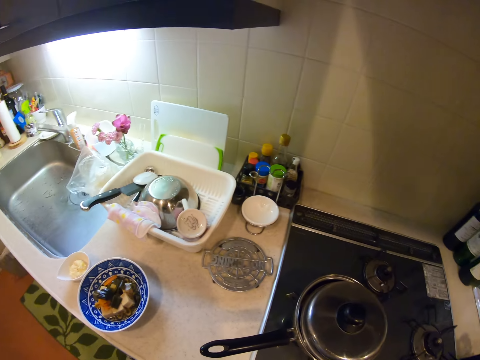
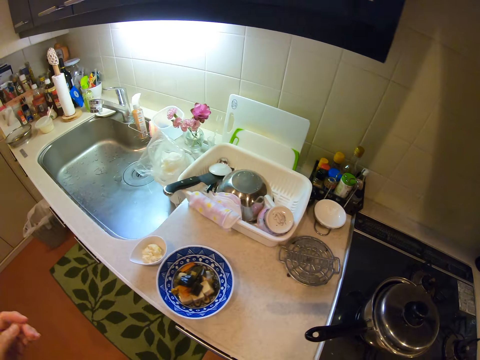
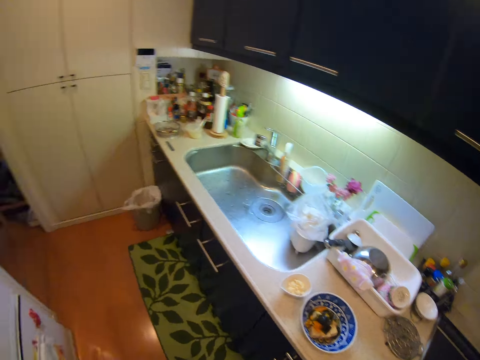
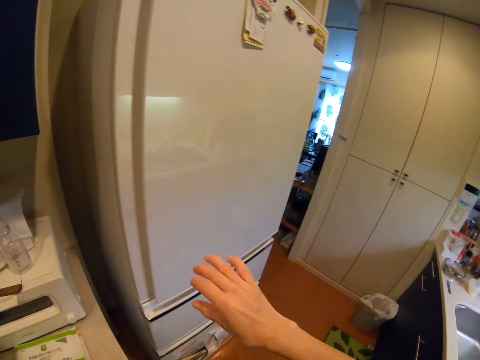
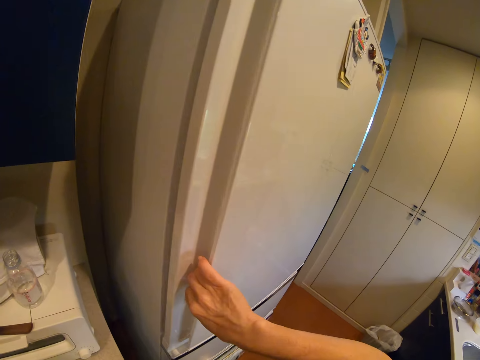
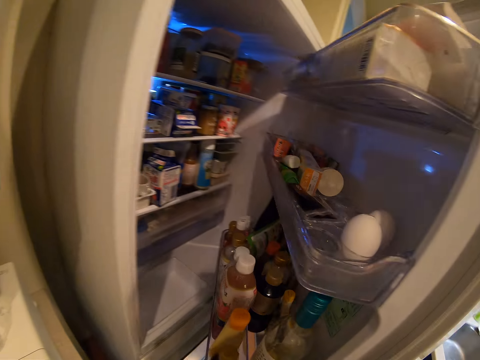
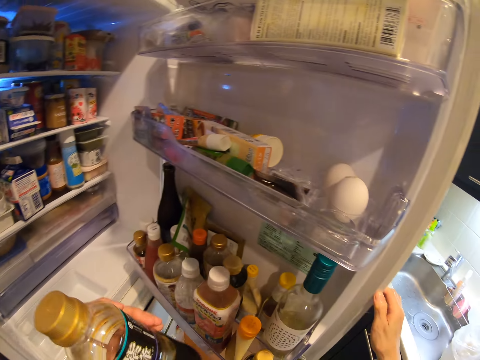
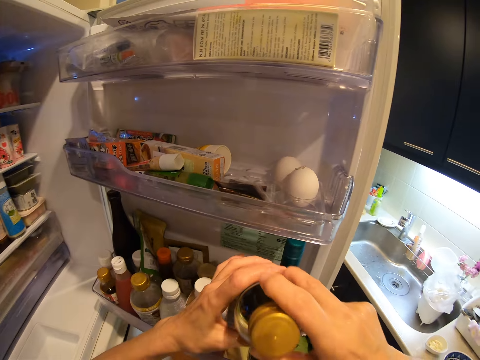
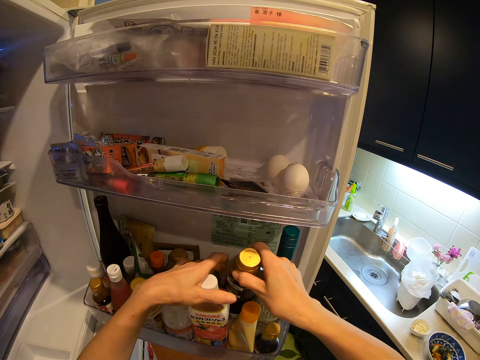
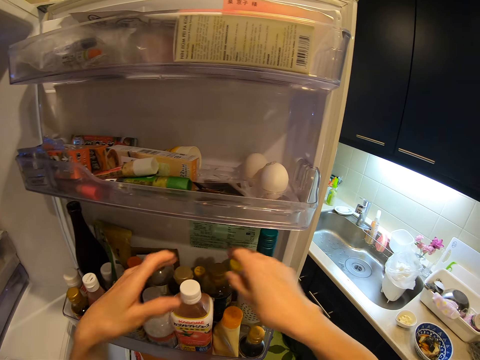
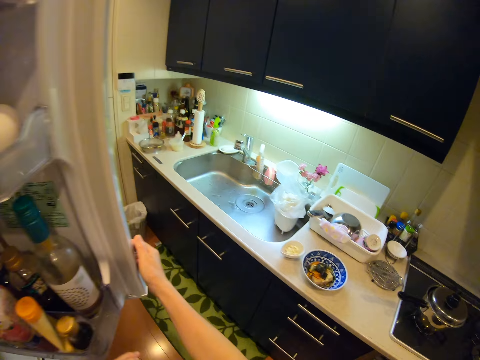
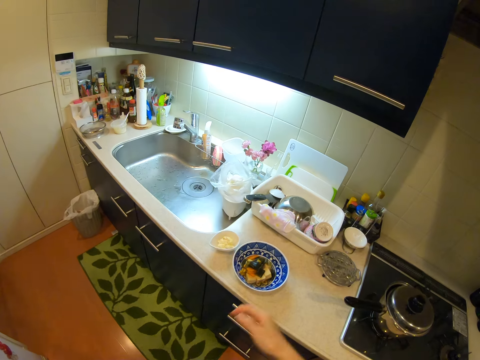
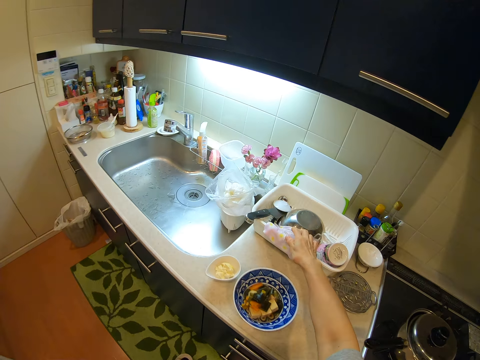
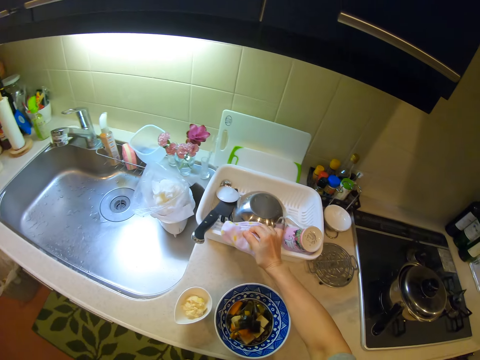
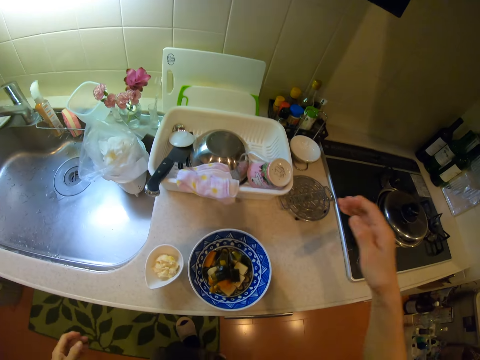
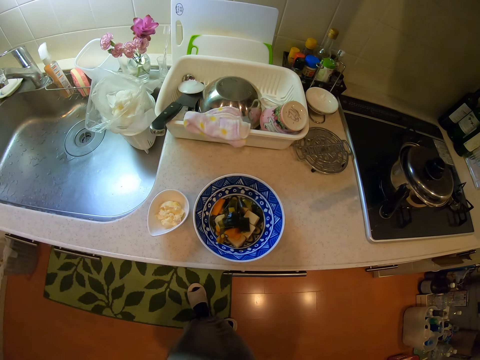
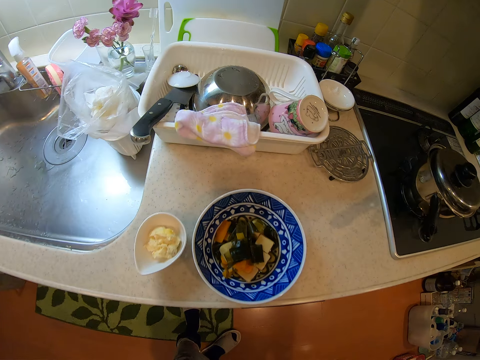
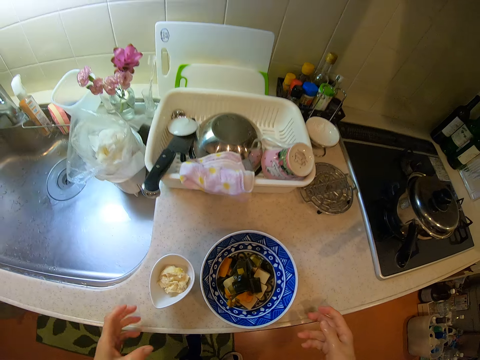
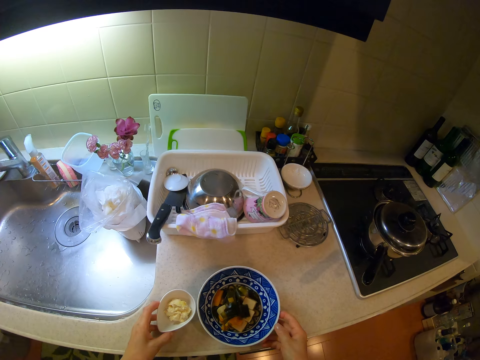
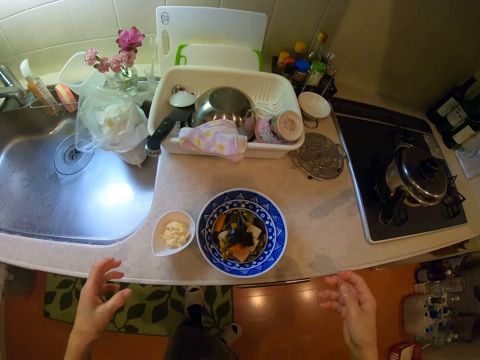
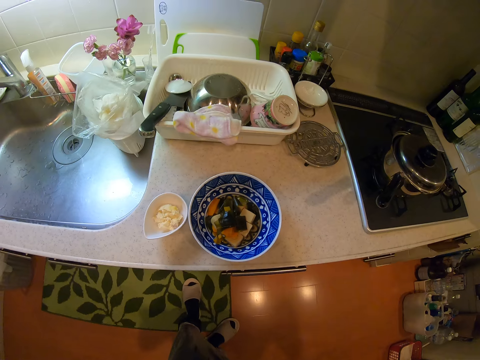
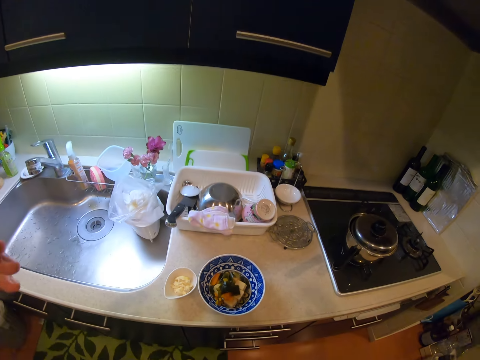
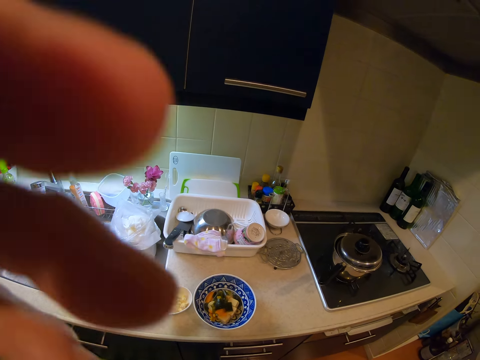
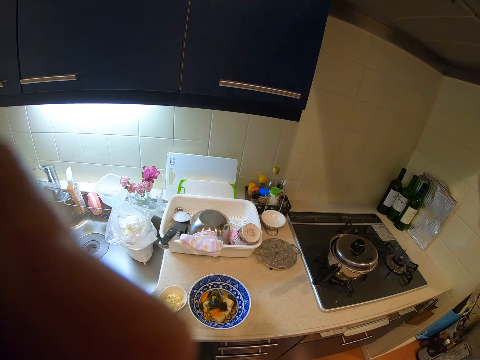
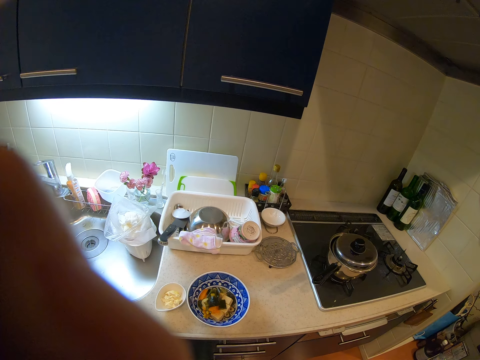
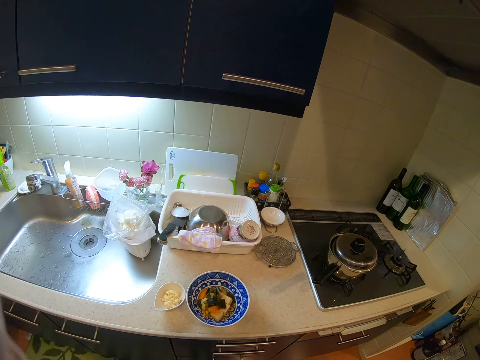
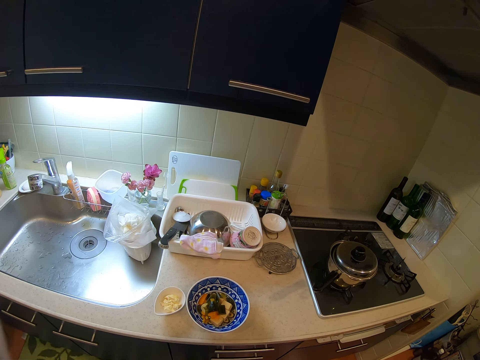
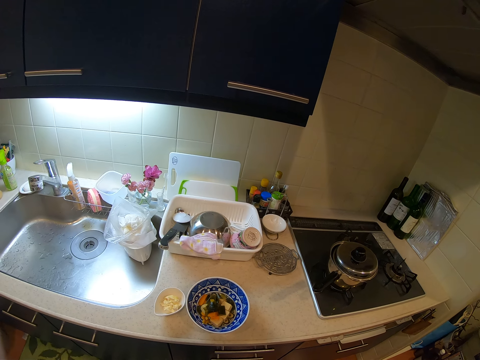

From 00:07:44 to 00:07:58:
The camera wearer takes a bottle from near the cooker. She opens the fridge door. She puts the bottle in the fridge. She closes the fridge door. She touches the dishrag or napkin. She cleans her hand on the napkin on the rack. She holds the bowls. She moves the two bowls on the kitchen slab close to each other. She adjusts the camera. She touches the camera on her head.
